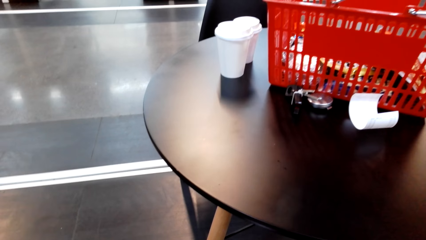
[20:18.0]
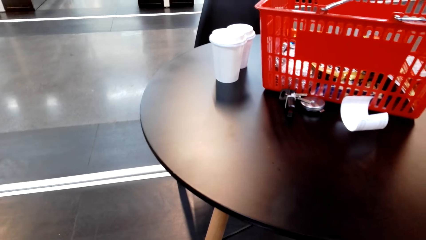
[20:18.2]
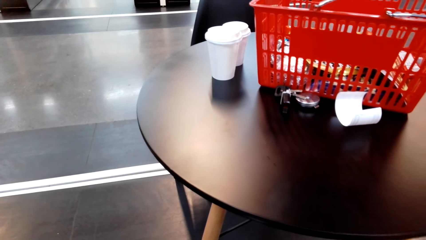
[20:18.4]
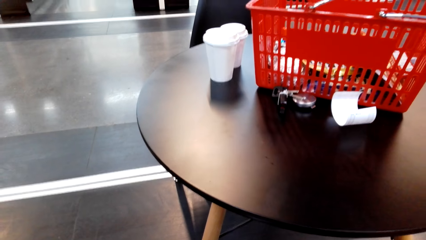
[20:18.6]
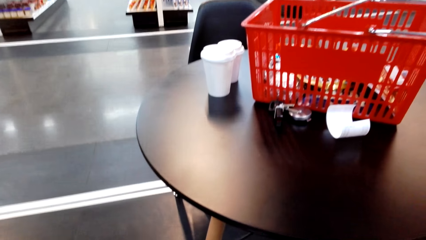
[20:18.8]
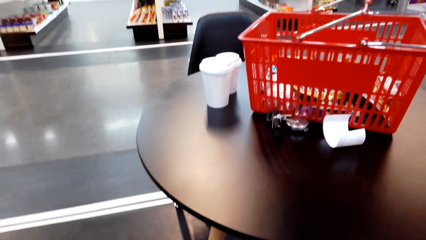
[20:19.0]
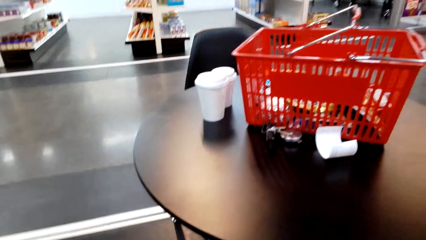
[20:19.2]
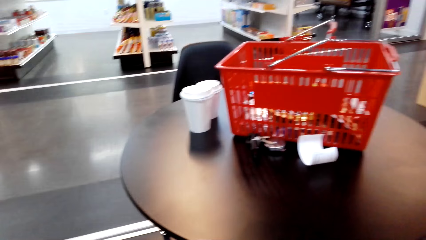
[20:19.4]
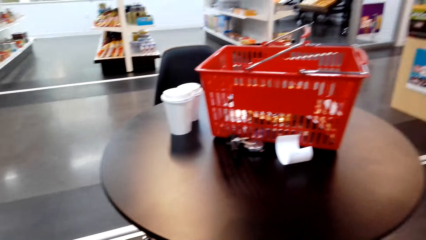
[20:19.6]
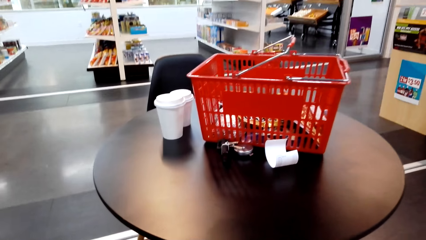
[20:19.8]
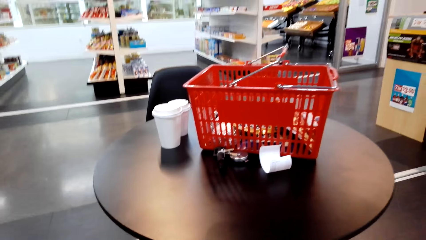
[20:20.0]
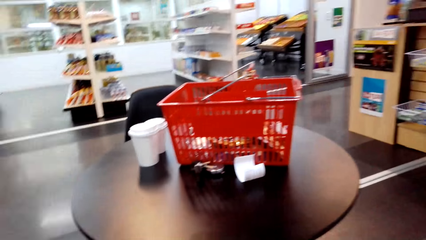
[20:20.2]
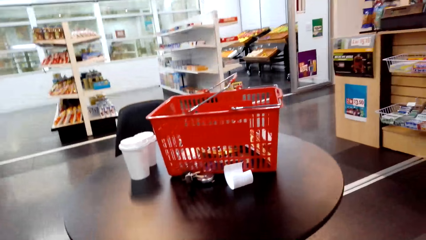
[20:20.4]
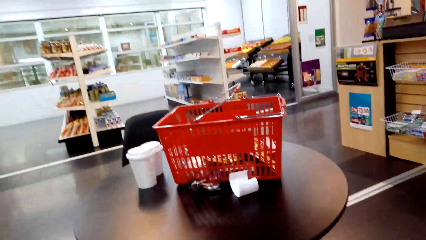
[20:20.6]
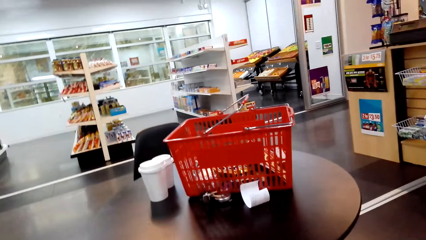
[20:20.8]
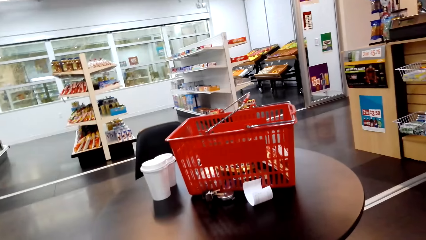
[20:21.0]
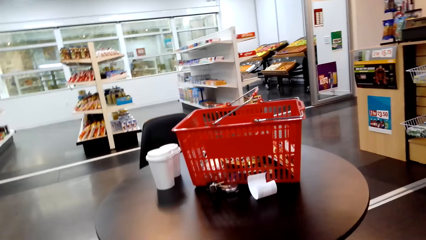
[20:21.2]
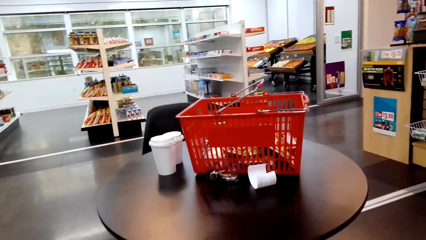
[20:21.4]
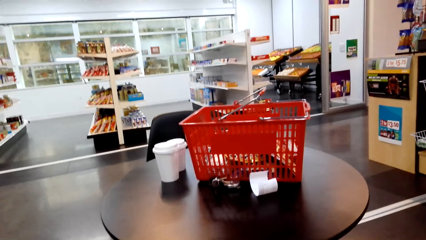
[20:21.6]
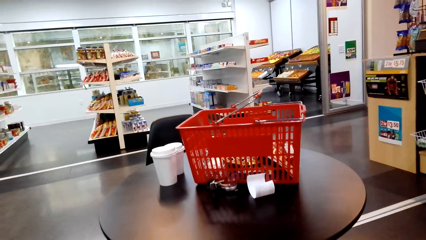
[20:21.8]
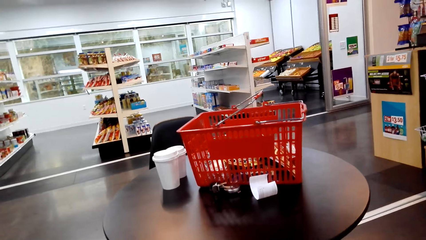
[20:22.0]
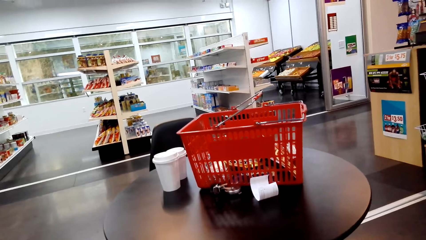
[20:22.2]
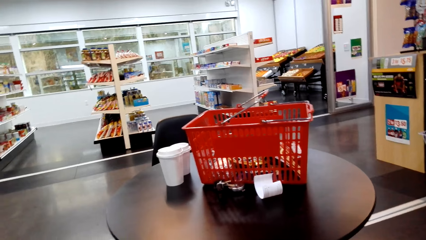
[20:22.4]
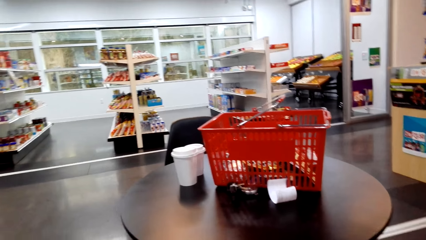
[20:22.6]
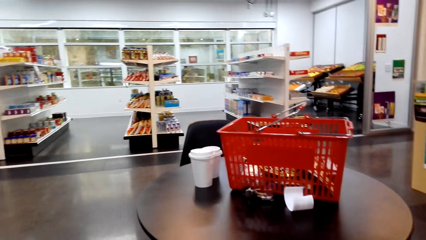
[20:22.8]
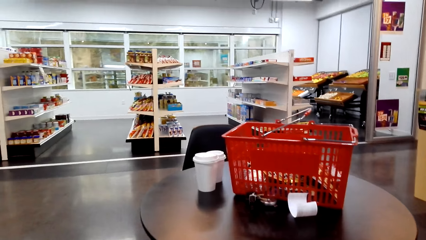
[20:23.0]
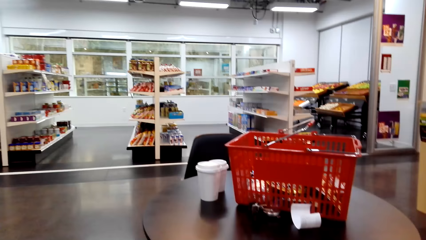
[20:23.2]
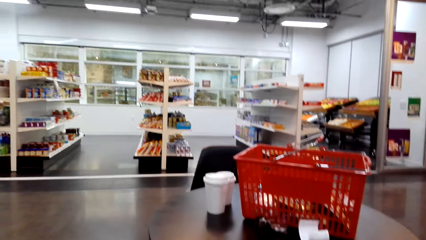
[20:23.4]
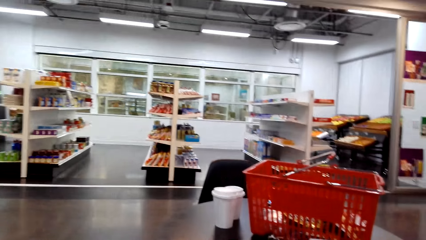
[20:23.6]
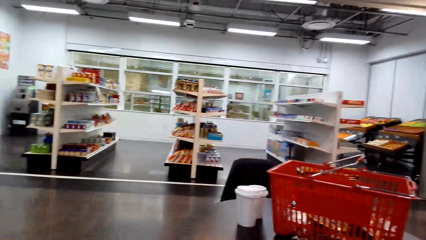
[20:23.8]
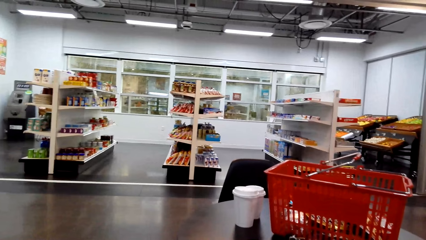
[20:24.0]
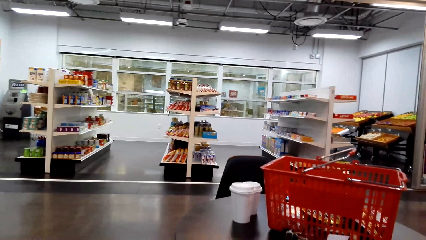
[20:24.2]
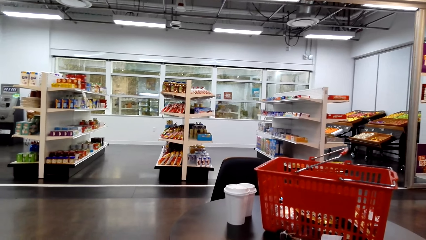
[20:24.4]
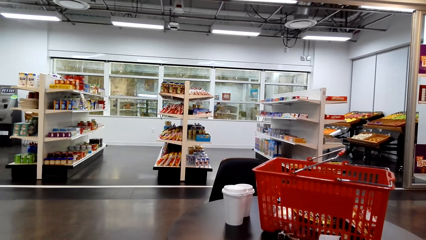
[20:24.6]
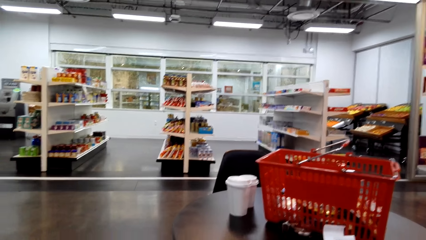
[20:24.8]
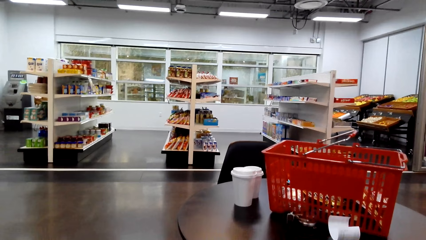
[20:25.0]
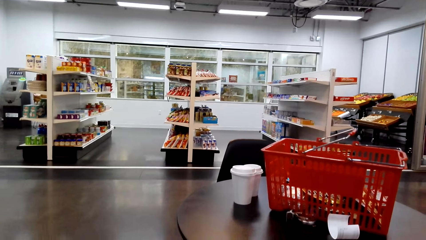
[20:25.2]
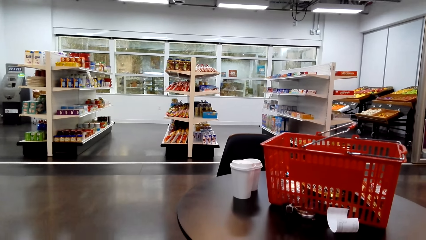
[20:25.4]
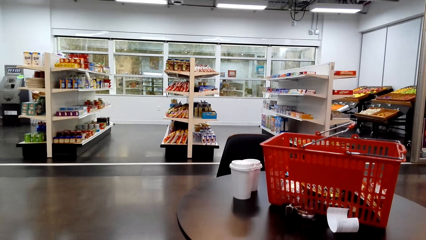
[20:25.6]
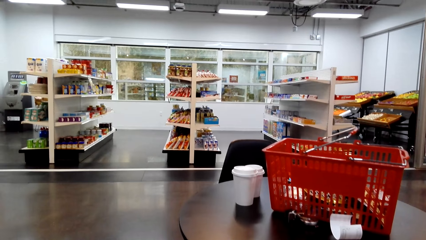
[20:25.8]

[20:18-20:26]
The camera wearer looks around.

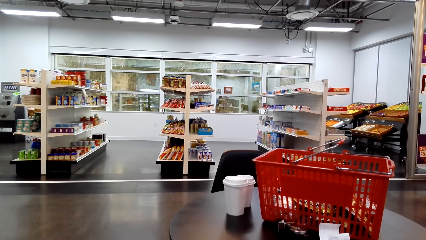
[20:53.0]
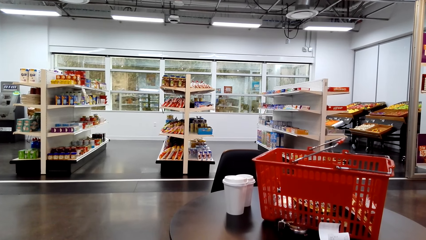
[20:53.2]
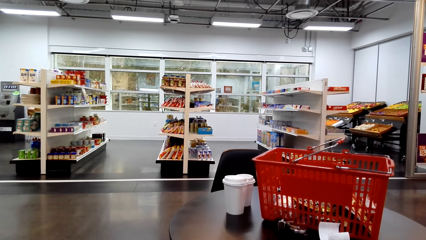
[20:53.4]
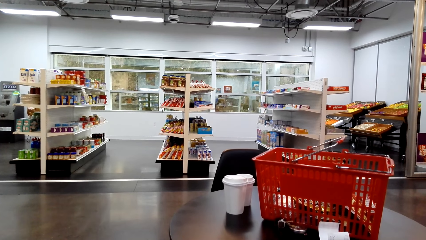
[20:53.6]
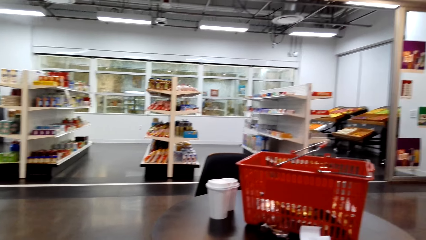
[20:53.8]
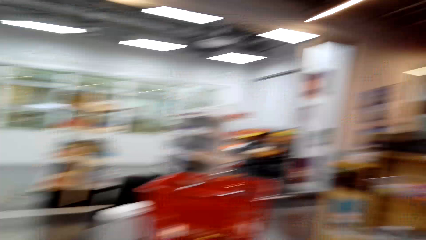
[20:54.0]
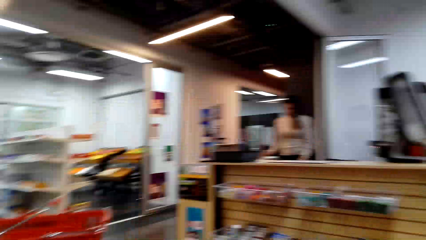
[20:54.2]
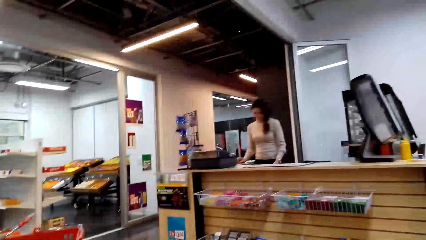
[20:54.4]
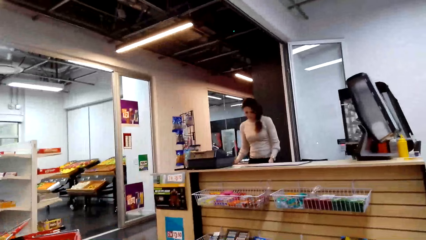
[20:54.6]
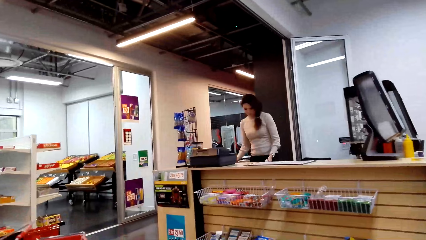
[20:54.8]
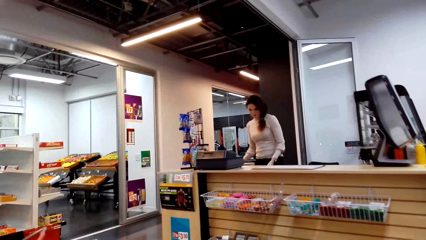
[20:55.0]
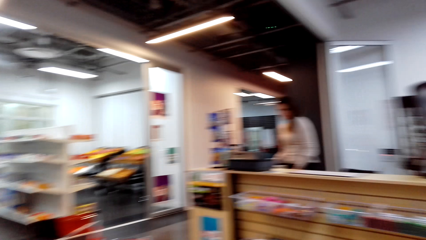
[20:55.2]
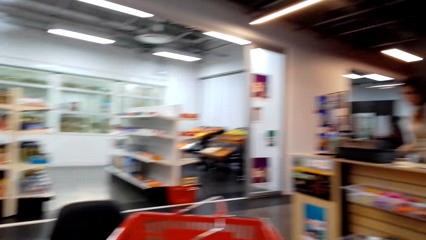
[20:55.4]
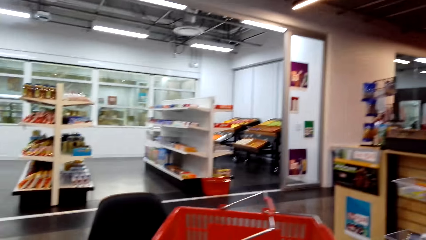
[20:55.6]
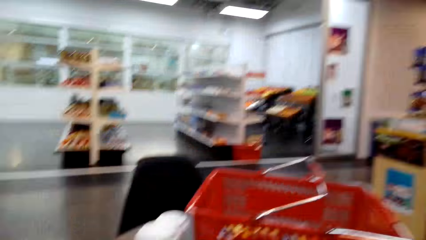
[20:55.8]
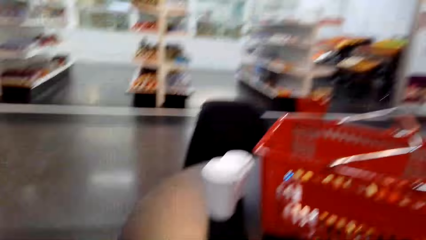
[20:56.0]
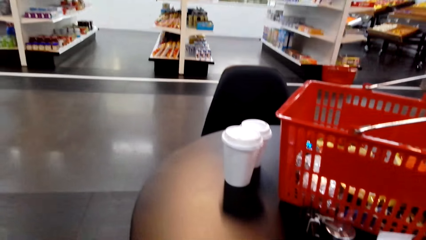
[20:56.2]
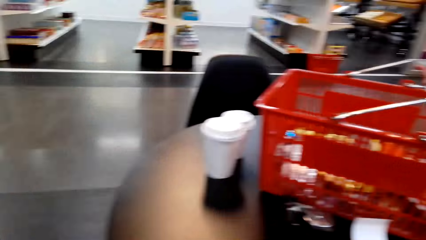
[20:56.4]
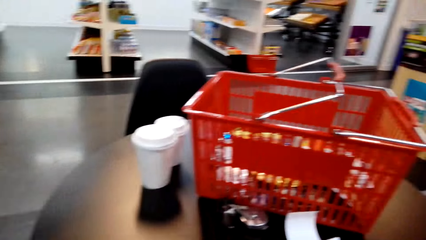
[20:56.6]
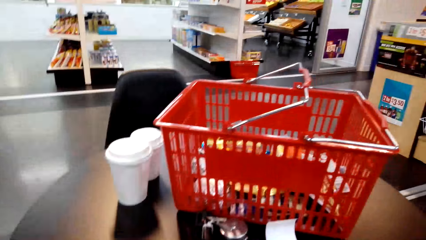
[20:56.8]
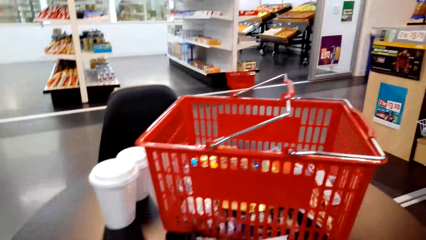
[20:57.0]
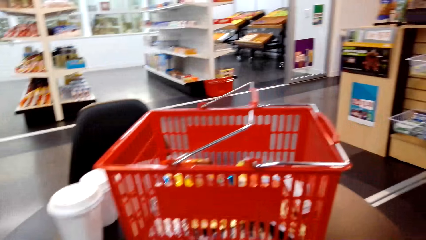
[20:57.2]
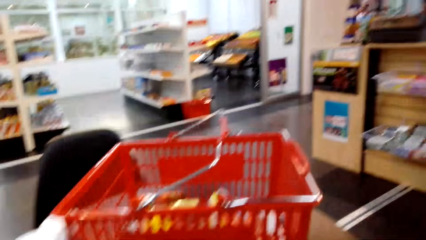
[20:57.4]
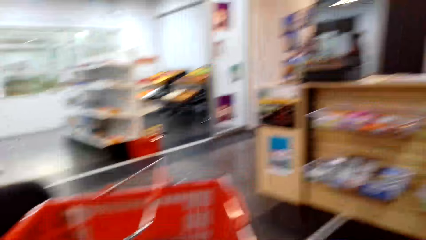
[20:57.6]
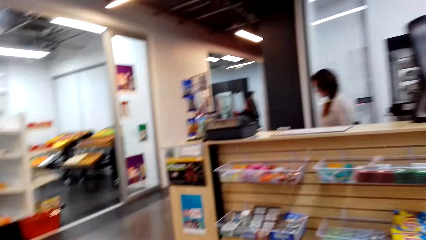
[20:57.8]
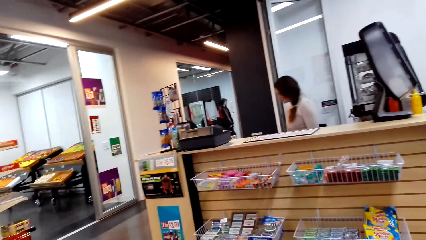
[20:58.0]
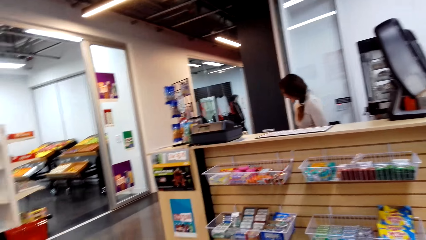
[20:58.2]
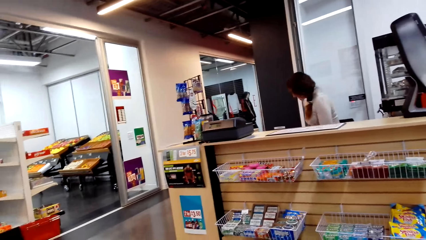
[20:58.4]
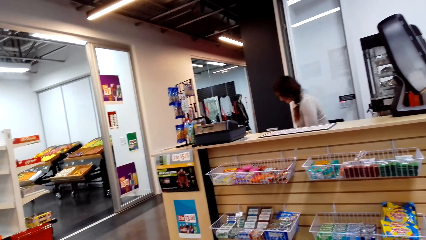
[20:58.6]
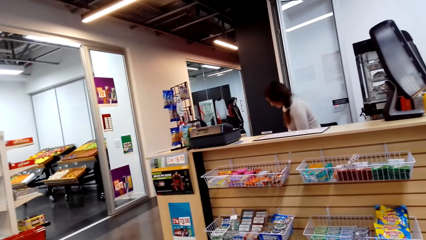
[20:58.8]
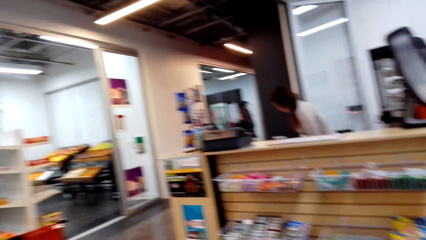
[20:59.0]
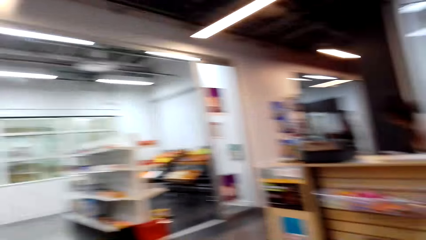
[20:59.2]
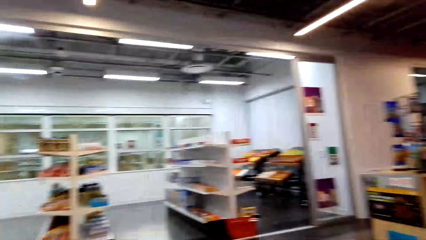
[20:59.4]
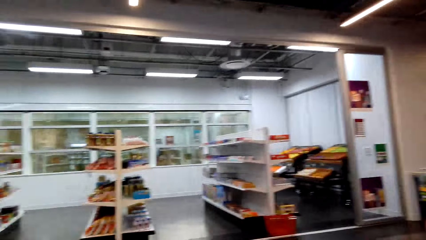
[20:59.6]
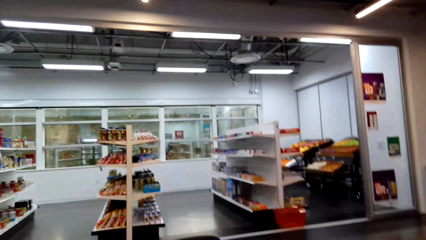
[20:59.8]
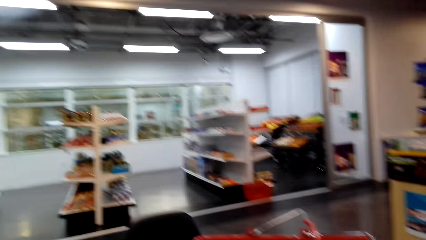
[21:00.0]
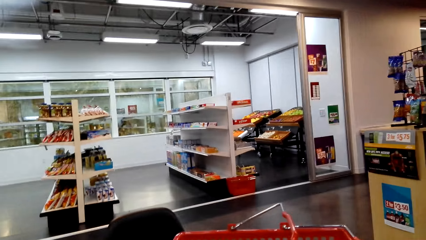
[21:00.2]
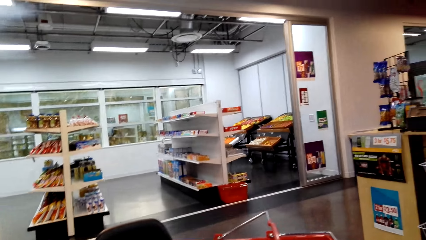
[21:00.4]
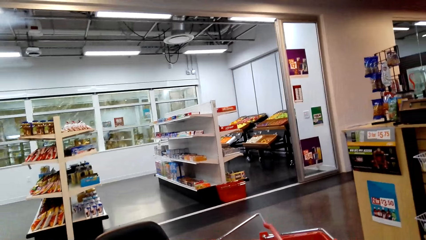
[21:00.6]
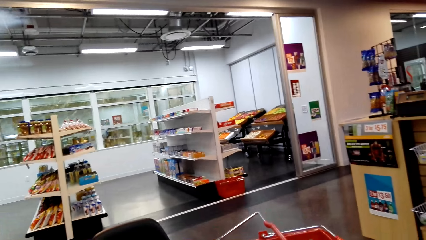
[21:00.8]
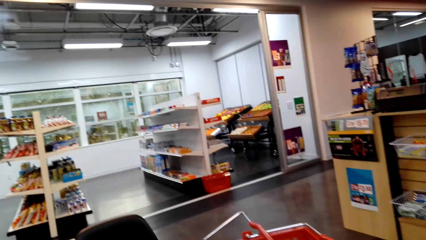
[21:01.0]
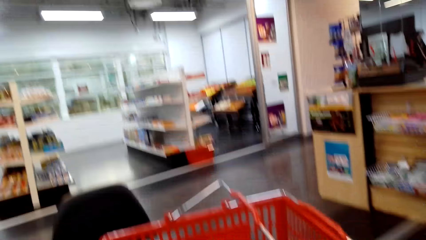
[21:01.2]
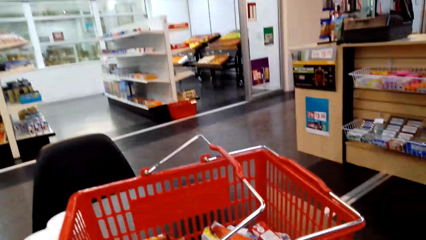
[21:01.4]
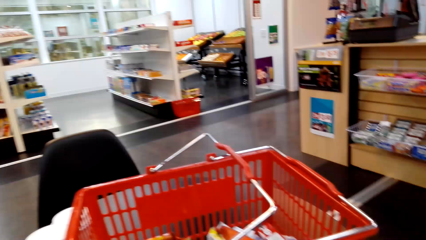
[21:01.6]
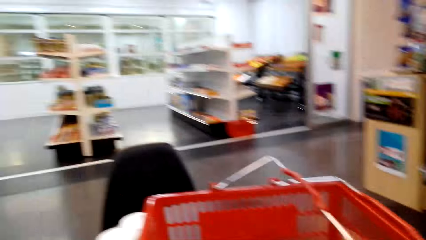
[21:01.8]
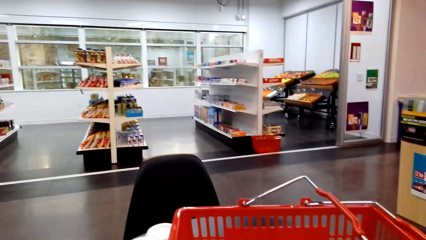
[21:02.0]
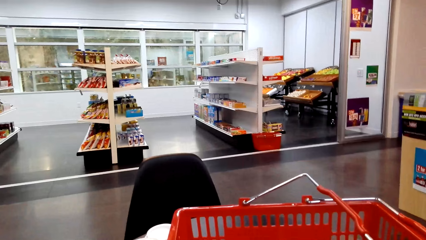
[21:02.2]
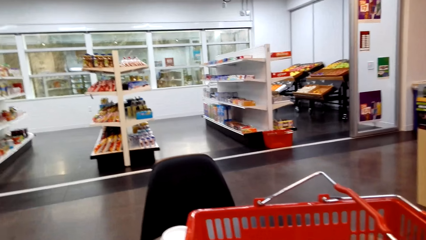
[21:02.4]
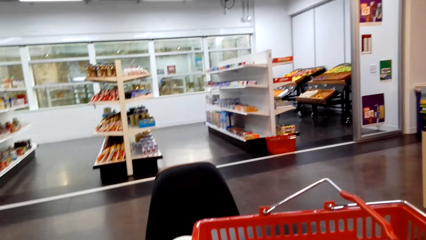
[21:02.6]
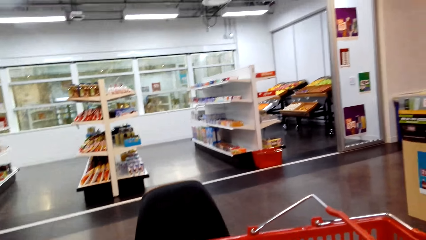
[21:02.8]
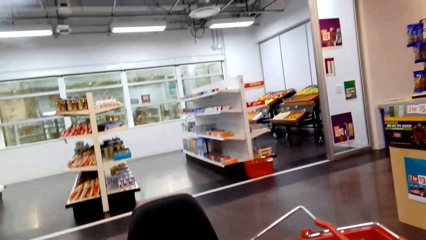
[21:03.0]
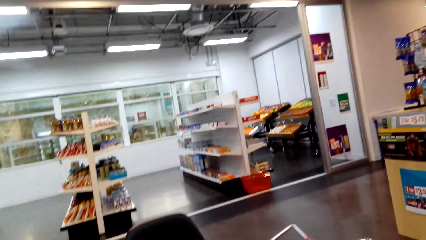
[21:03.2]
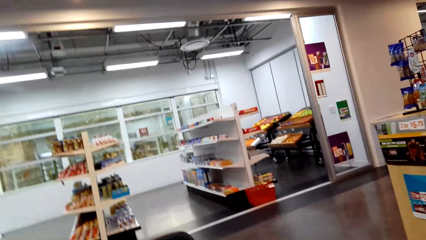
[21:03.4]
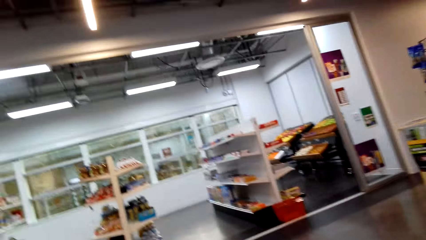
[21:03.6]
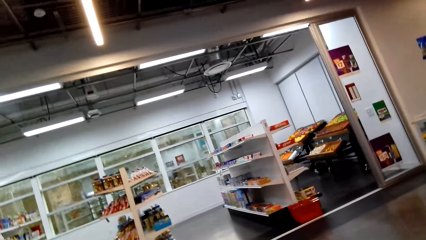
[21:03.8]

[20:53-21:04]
The camera wearer looks around. A cashier stands on the other side. The camera wearer looks around.
